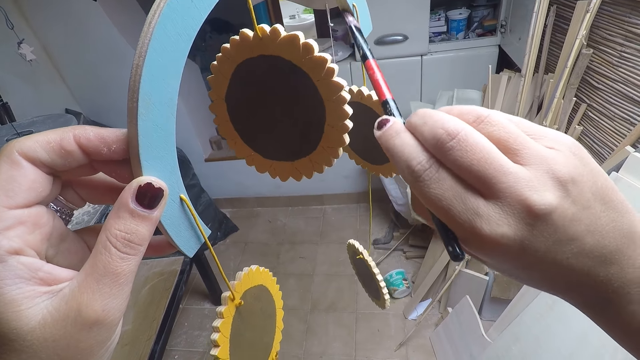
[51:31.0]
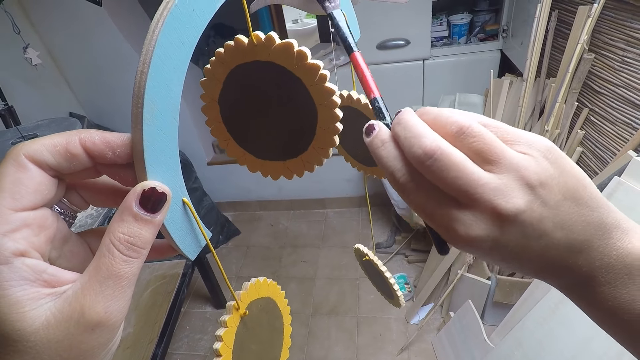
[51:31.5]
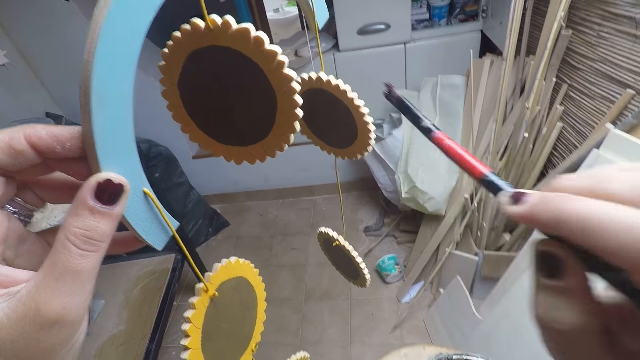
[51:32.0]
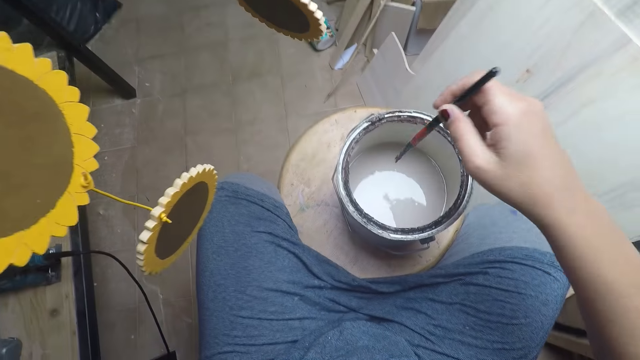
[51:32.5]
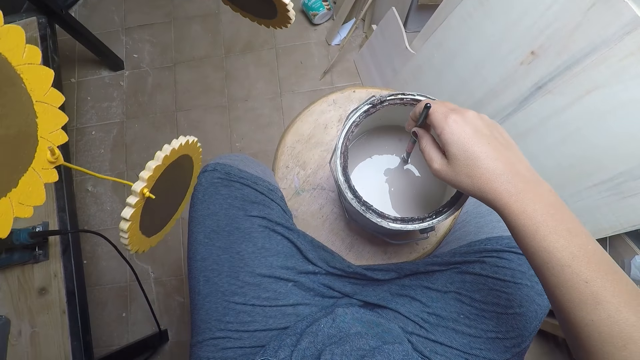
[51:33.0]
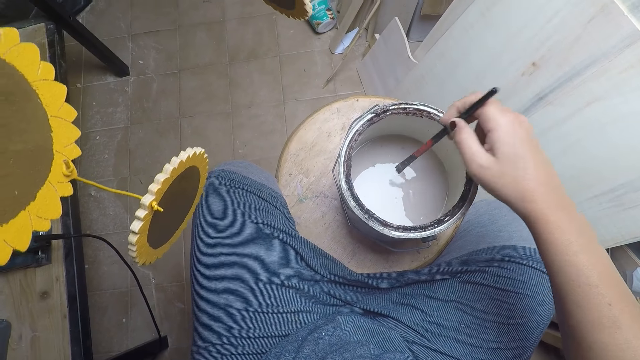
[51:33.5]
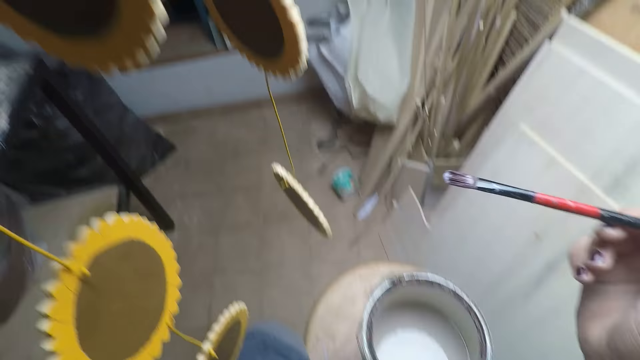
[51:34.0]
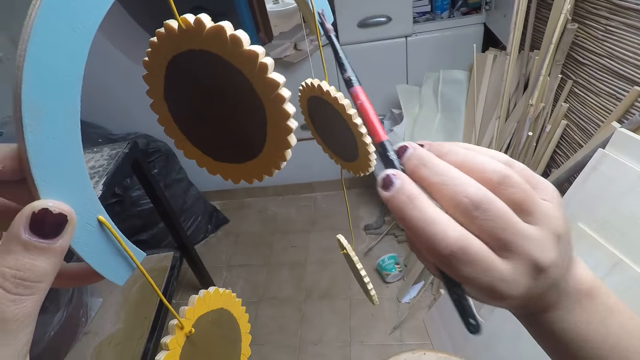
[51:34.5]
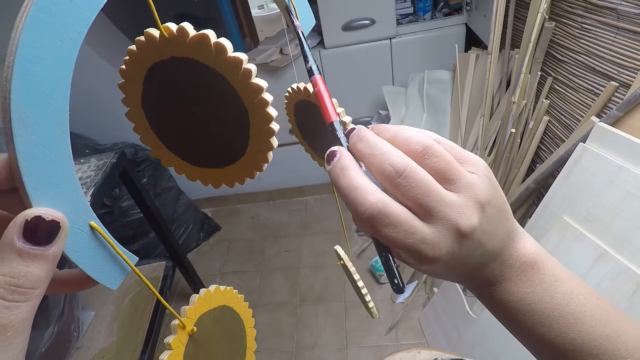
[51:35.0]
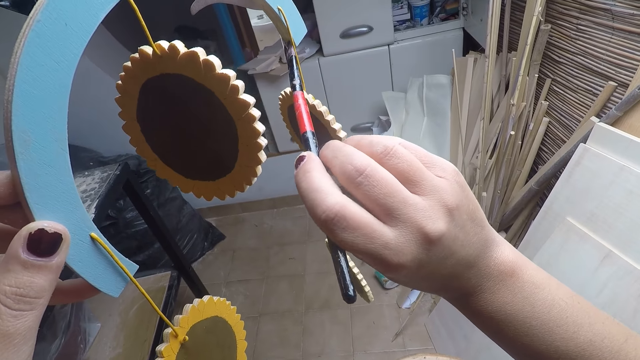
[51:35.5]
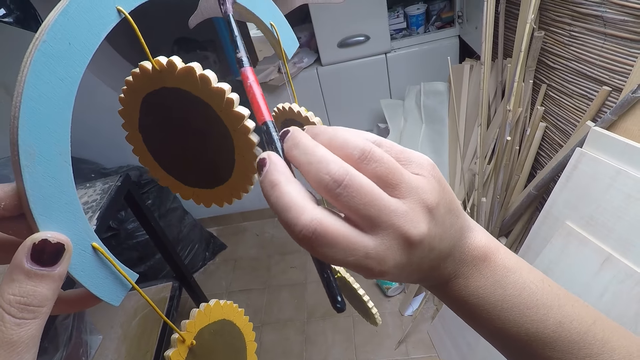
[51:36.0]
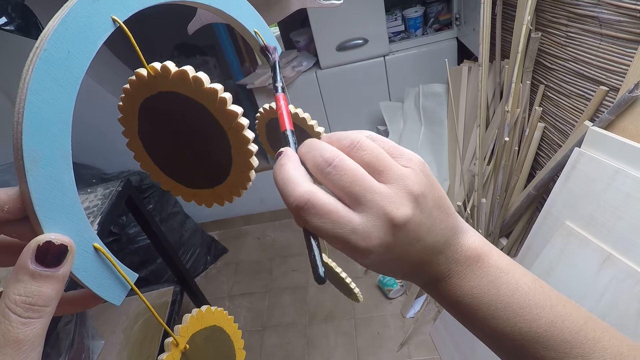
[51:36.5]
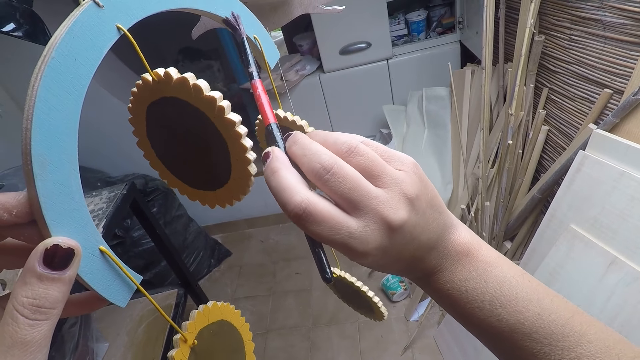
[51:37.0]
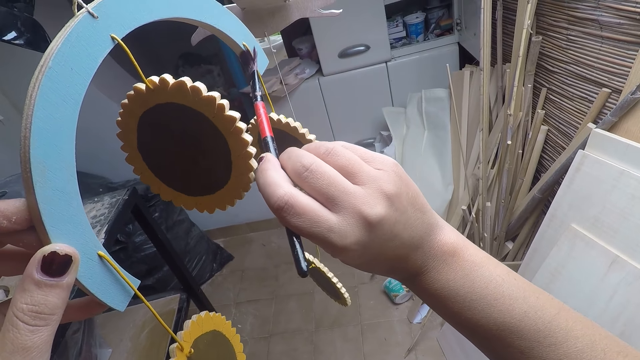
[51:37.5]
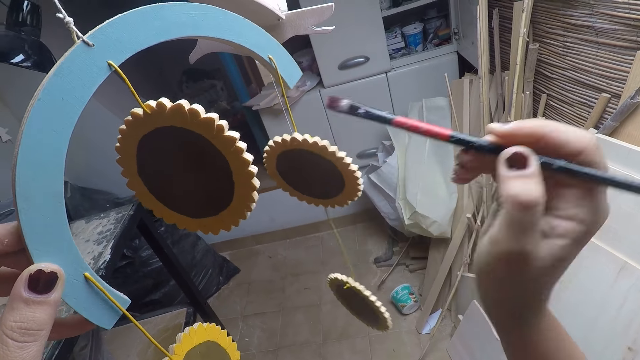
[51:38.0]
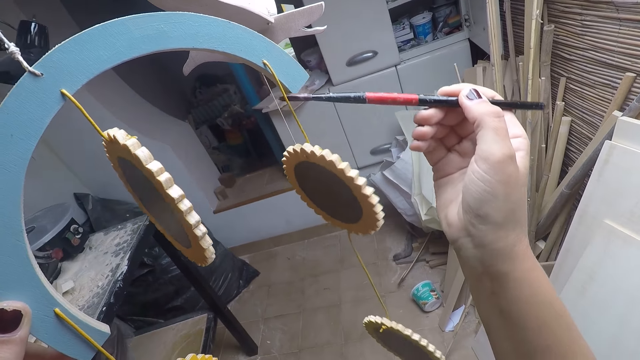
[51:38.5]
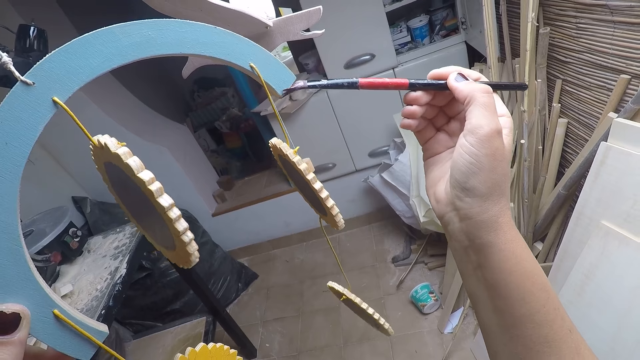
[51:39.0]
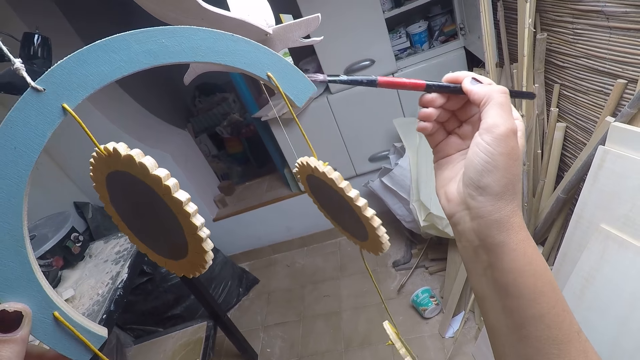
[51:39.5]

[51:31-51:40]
The camera wearer takes paint from the paint bucket on the stool with the paintbrush in his right hand. He removes the paint brush from the tin. He paints the artwork in his left hand with the paintbrush in his right hand.

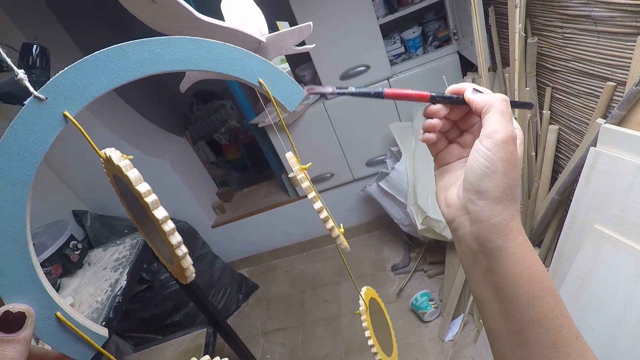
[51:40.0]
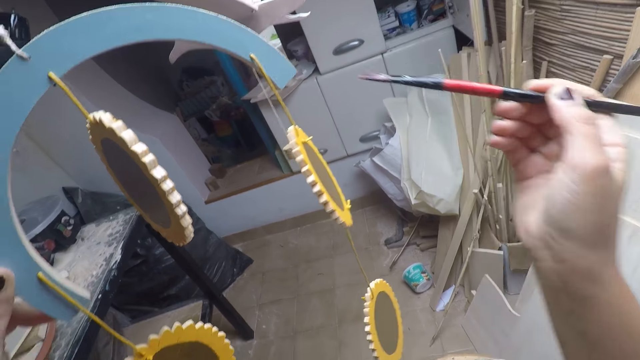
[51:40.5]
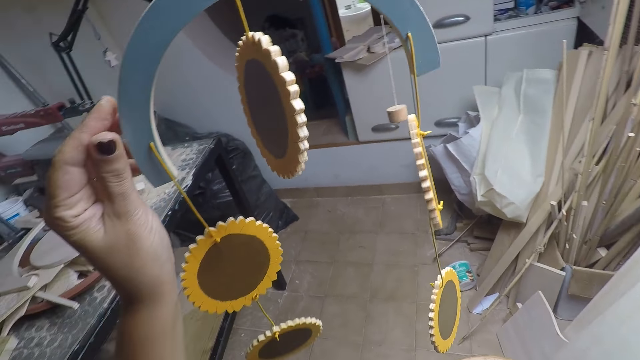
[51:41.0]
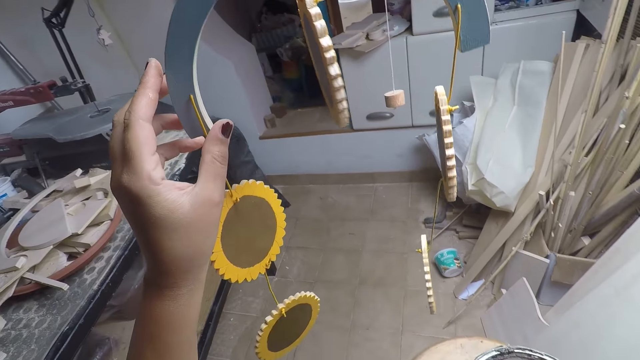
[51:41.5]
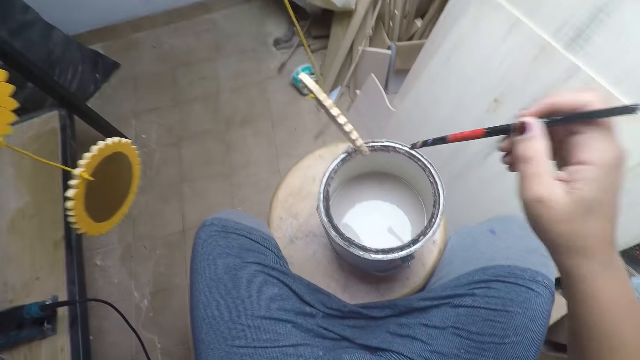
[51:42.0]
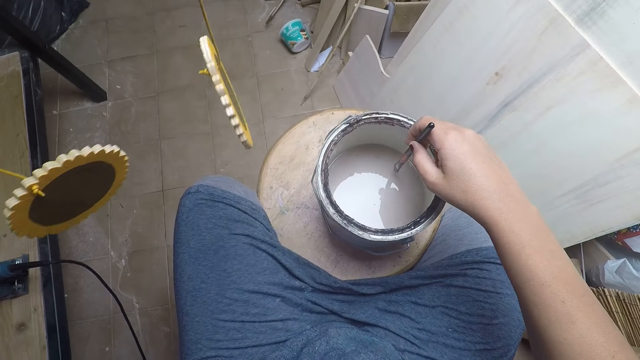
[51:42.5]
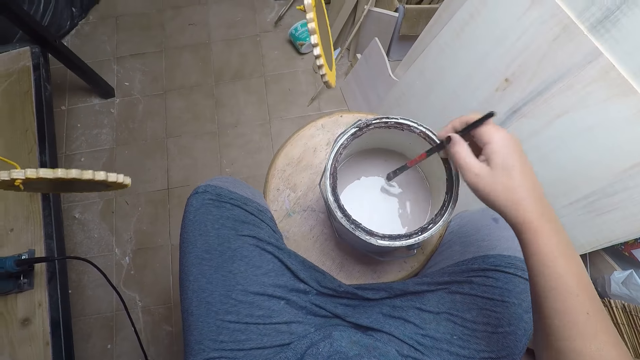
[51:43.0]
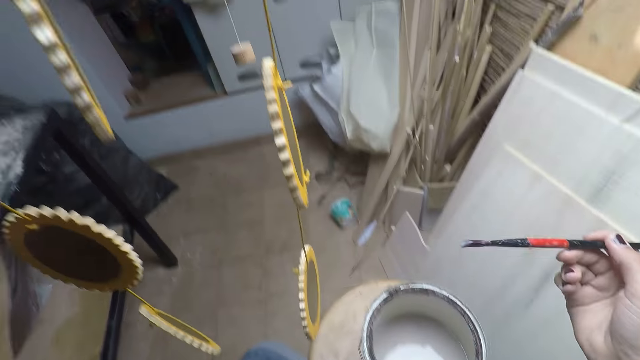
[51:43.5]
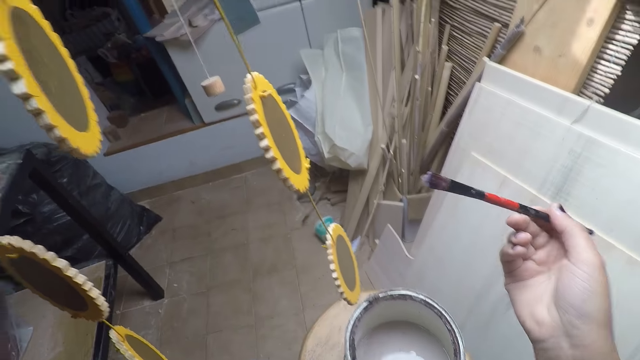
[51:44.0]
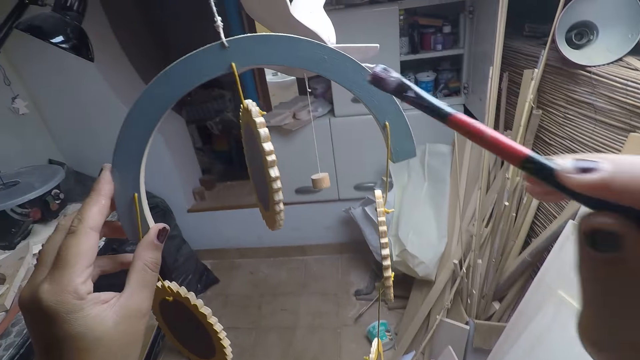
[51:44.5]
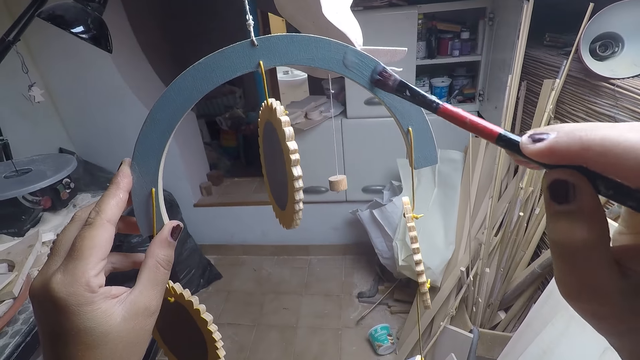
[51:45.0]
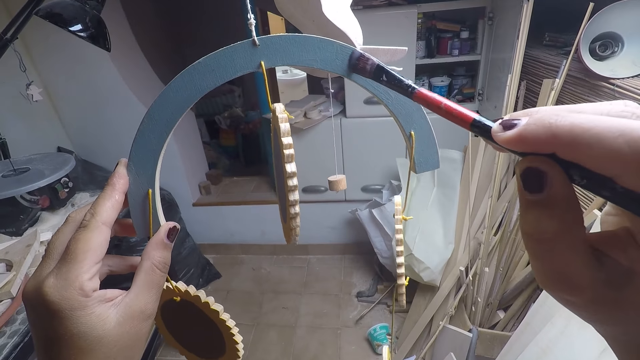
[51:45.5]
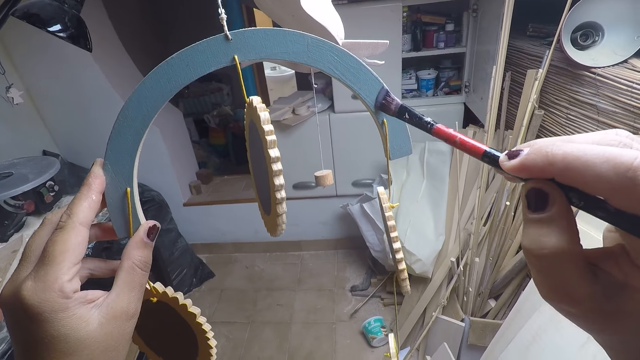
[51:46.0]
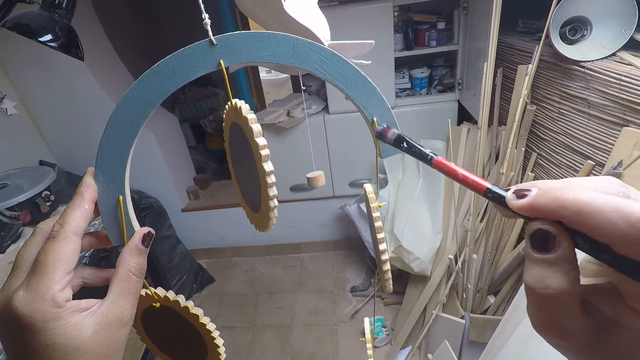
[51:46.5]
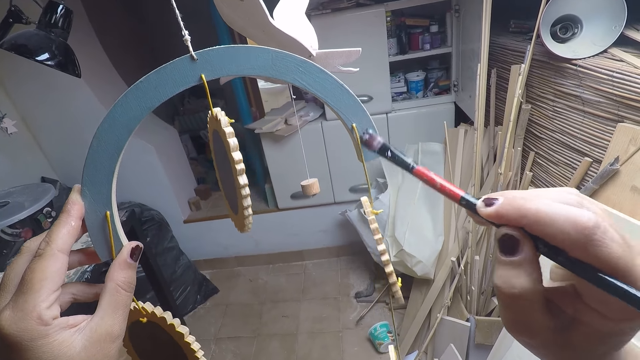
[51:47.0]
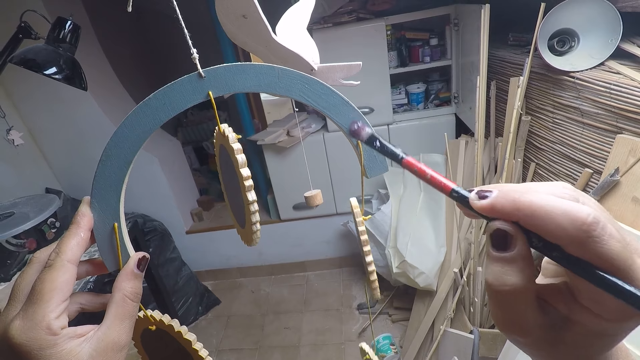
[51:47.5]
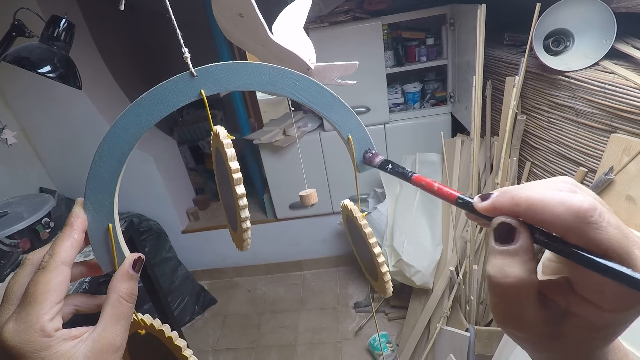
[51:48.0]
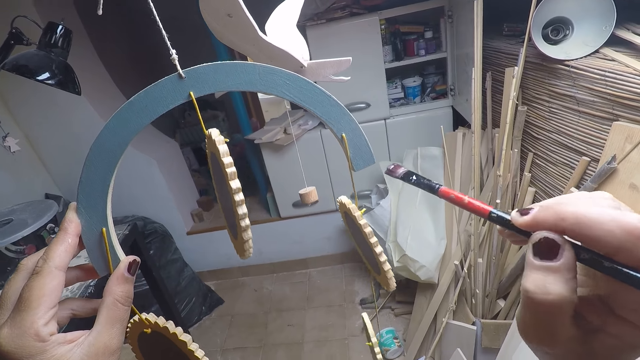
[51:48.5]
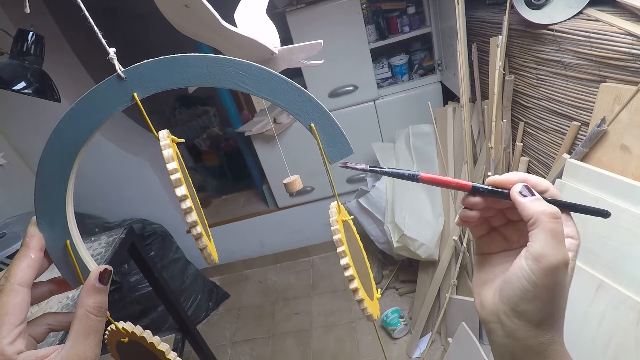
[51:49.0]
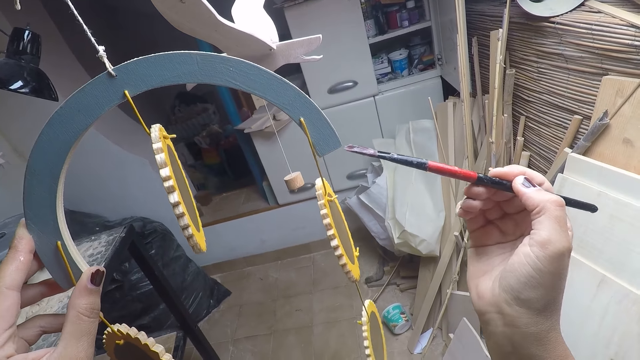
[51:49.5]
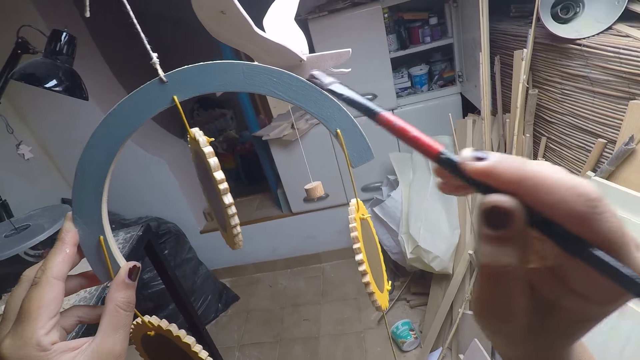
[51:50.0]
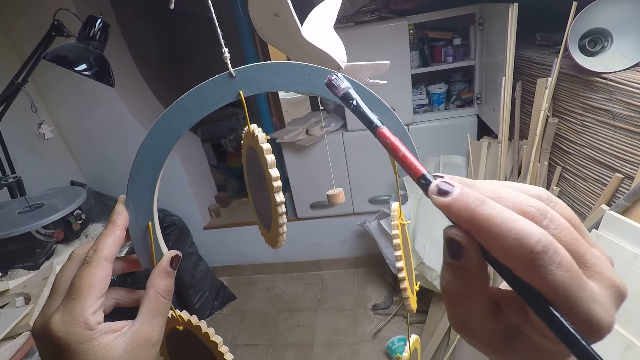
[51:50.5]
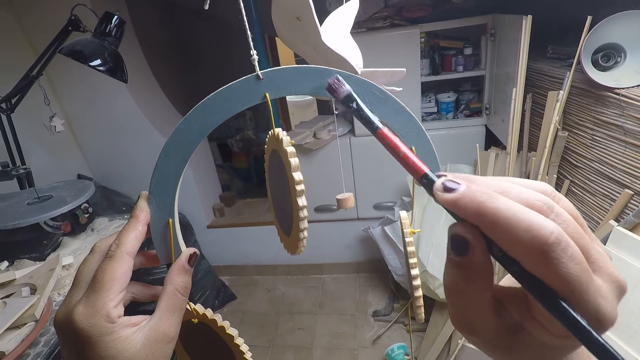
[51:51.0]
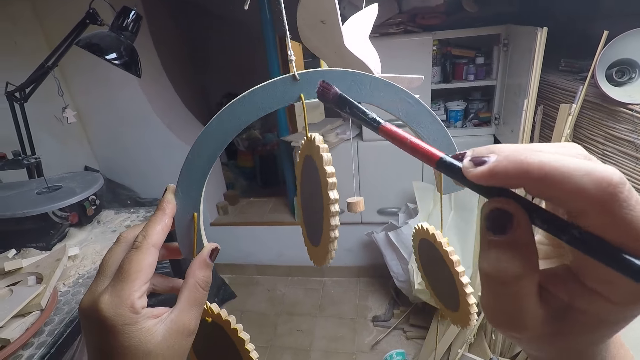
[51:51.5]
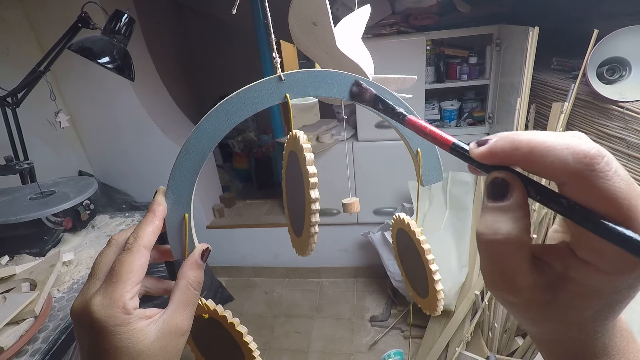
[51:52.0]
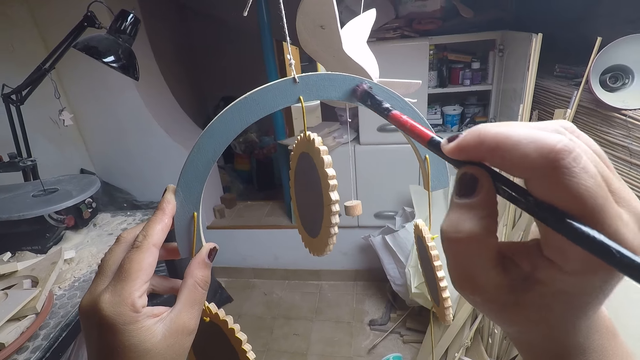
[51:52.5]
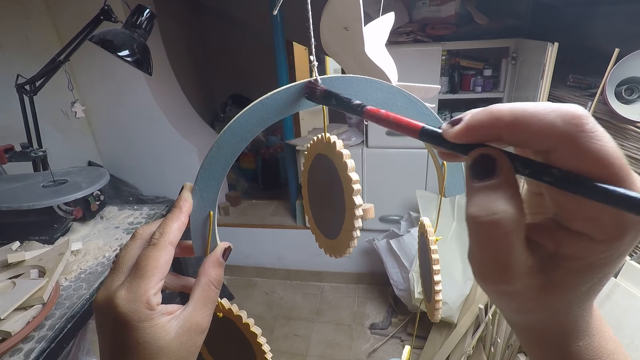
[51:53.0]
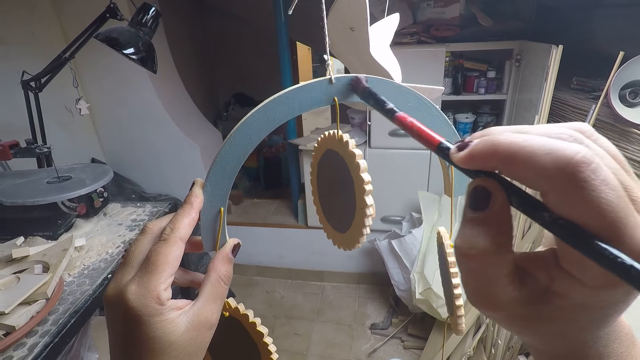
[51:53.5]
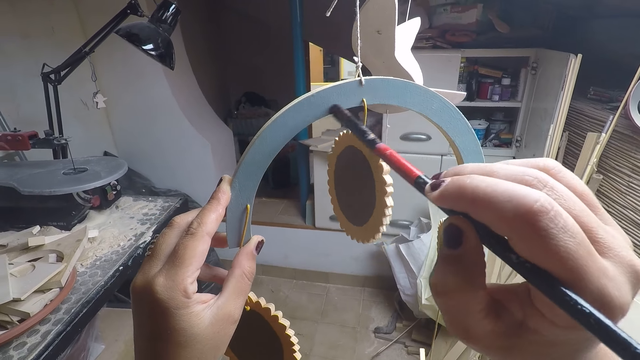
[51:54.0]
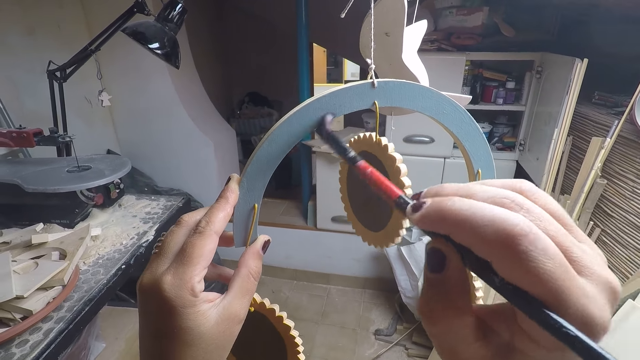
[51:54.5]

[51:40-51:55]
The camera wearer looks at something. He takes paint from the paint bucket on the stool with the paintbrush in his right hand. He removes the paint brush from the tin. He paints the artwork in his left hand with the paintbrush in his right hand.
